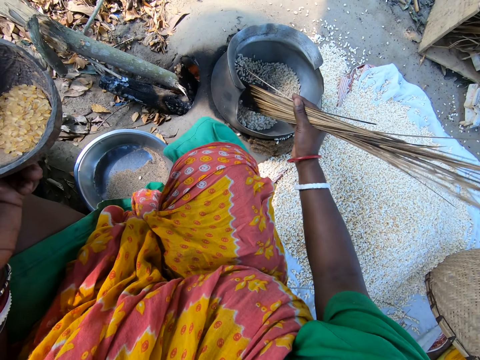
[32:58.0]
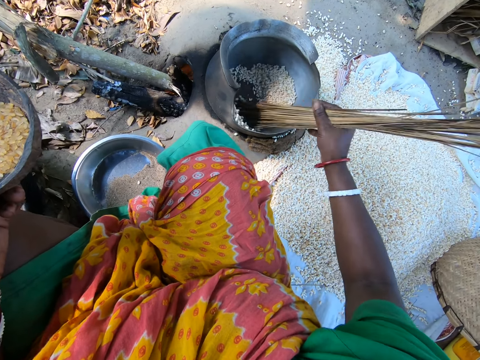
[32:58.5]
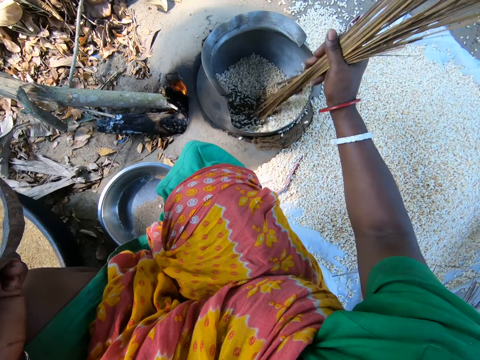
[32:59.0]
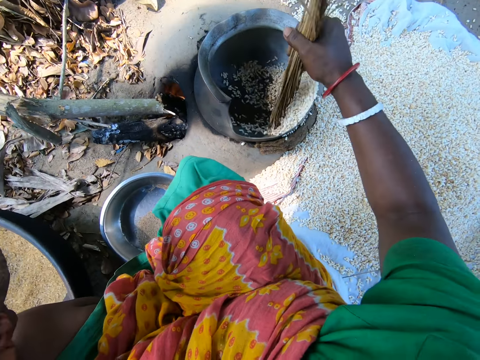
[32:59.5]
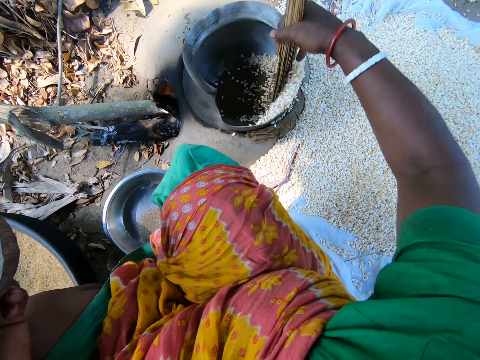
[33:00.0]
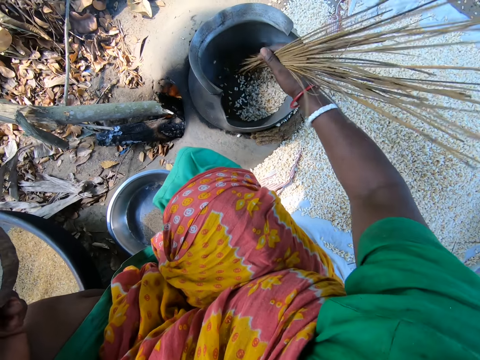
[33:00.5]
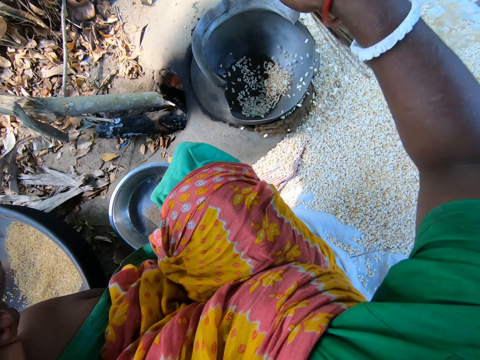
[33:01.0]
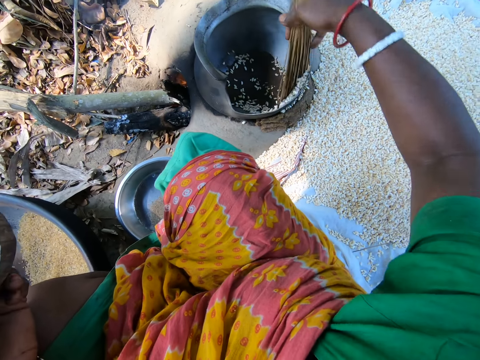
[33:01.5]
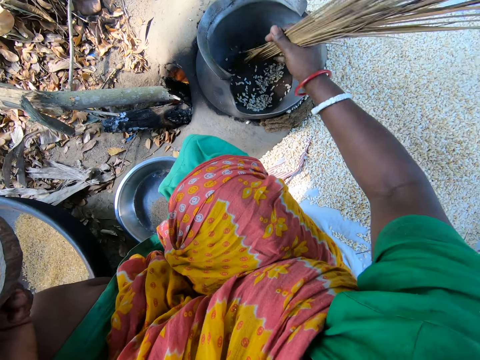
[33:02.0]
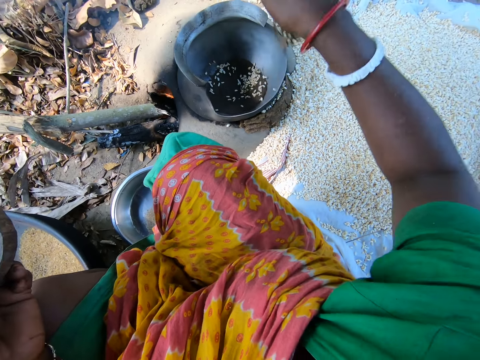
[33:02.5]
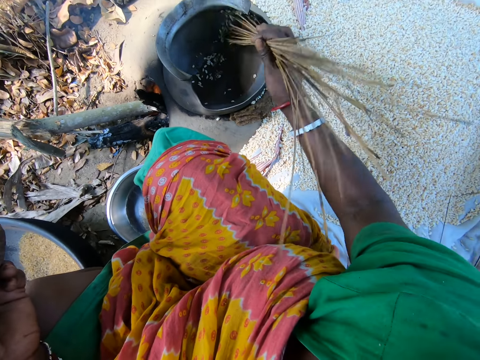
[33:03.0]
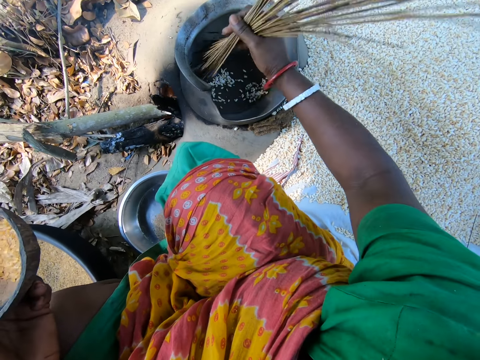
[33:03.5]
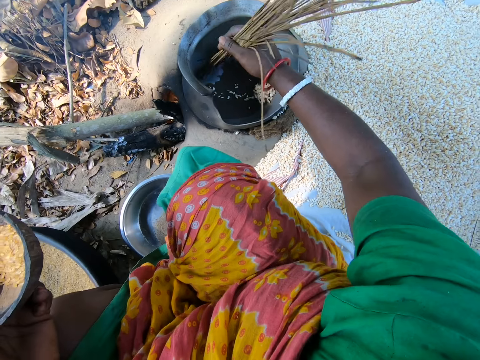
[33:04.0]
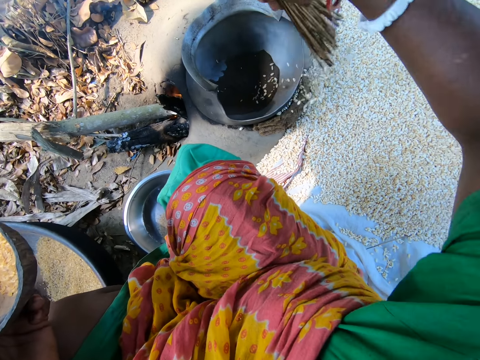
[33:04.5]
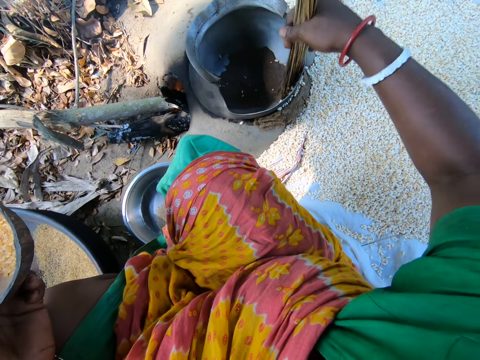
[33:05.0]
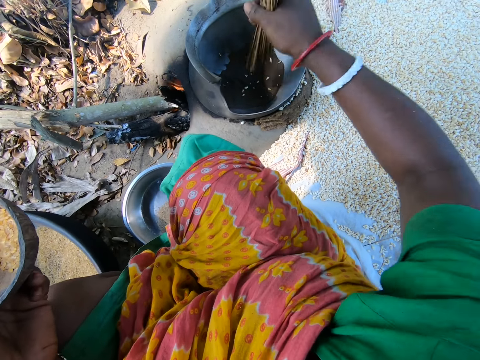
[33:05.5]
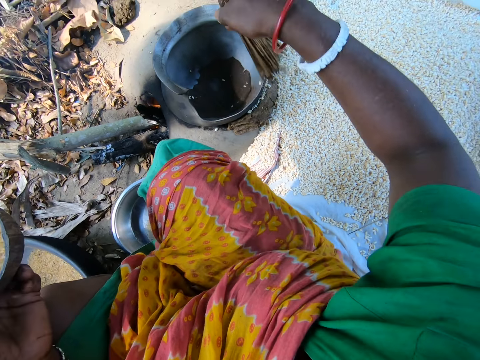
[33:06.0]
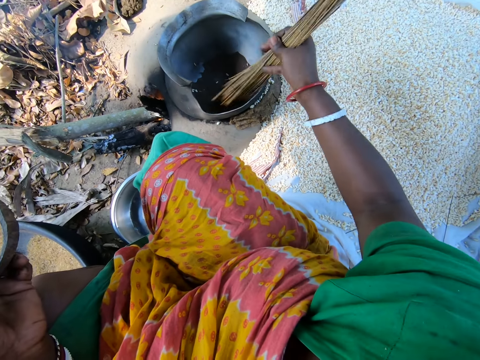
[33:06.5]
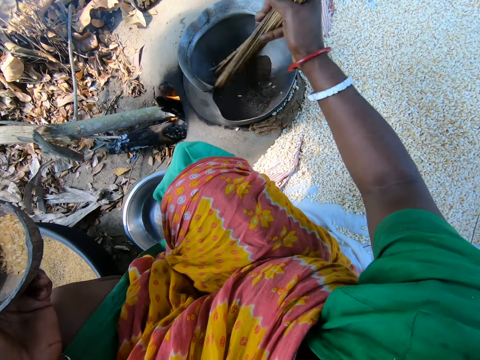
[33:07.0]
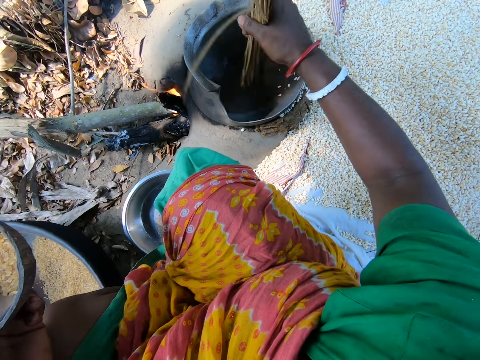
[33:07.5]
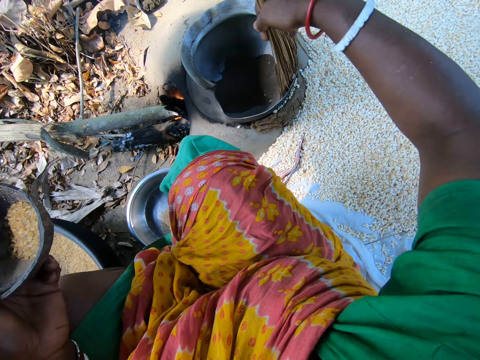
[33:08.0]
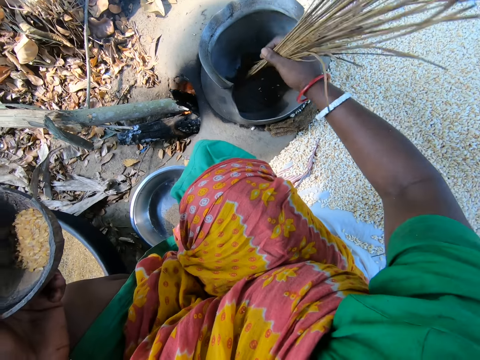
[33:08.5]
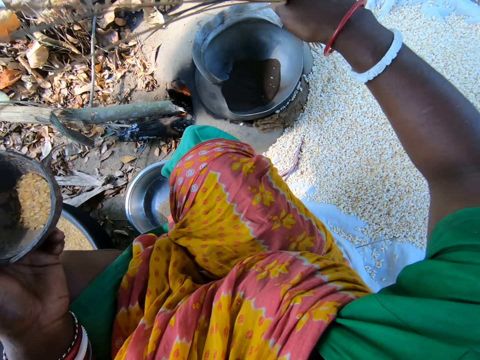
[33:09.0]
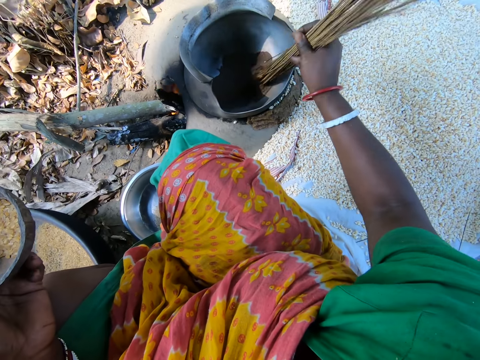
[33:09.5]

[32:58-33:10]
The camera wearer removes quinoa from the pot with a broom stick.

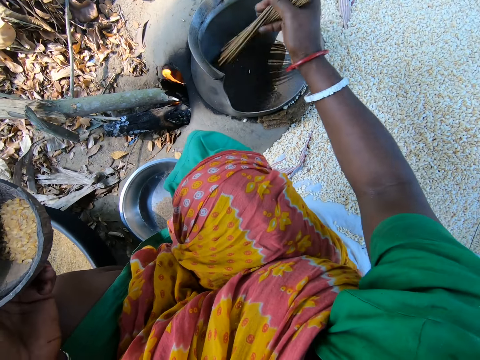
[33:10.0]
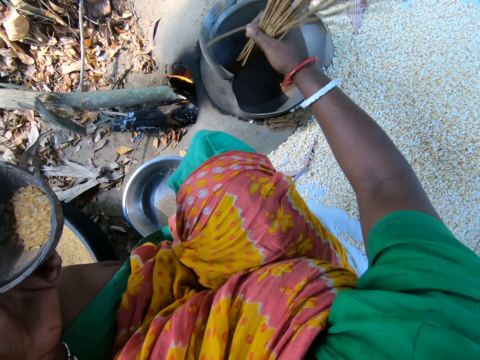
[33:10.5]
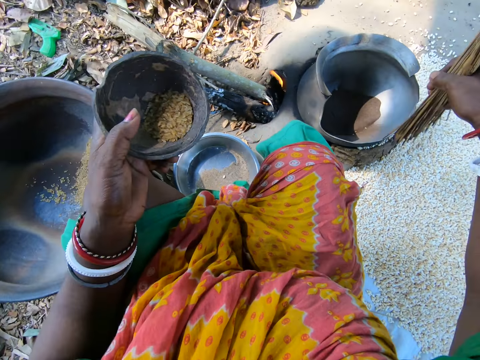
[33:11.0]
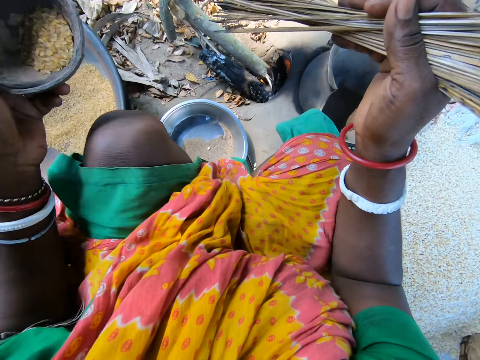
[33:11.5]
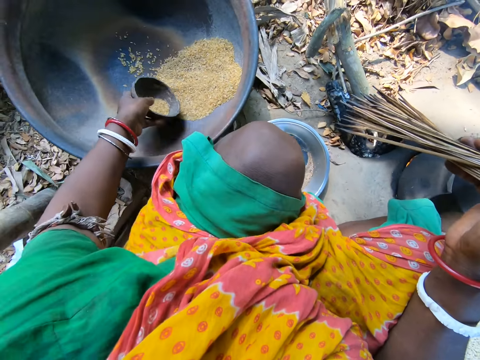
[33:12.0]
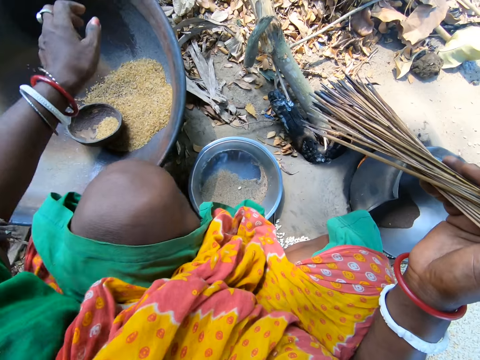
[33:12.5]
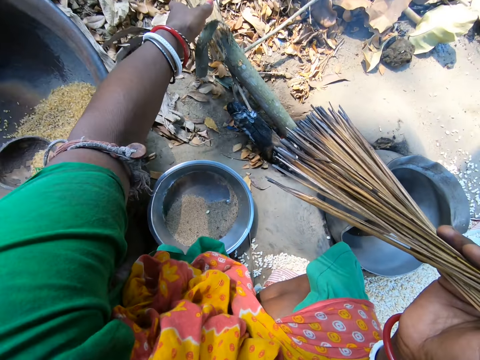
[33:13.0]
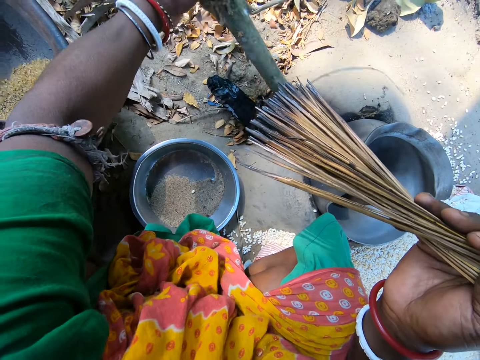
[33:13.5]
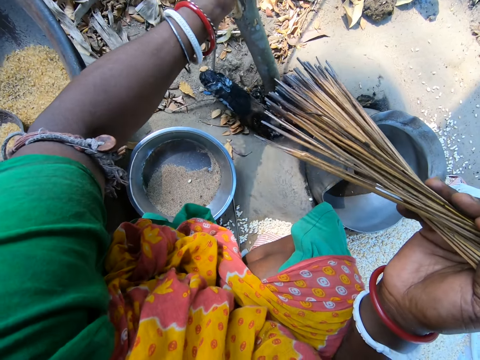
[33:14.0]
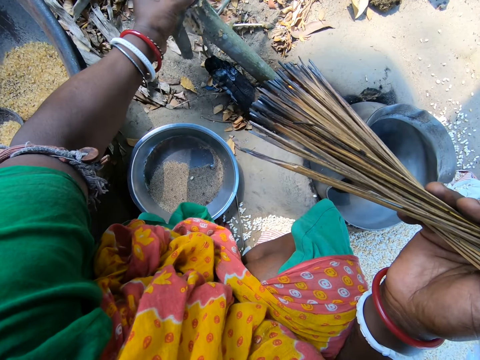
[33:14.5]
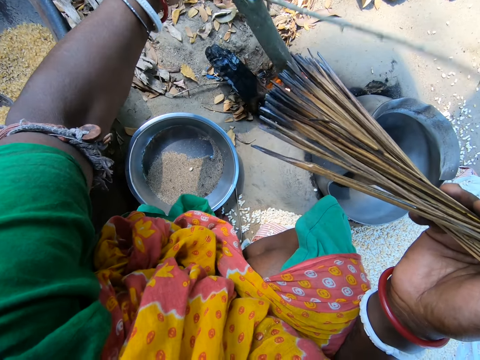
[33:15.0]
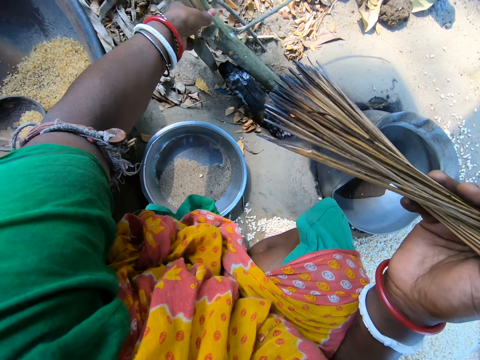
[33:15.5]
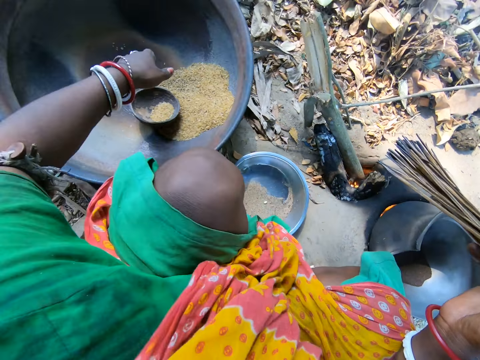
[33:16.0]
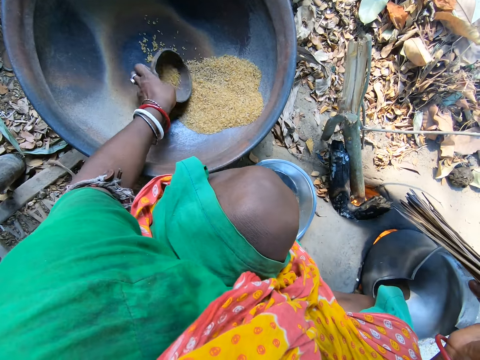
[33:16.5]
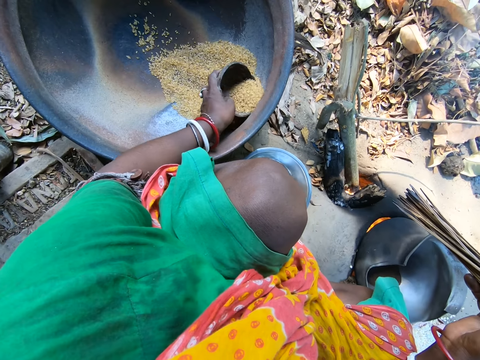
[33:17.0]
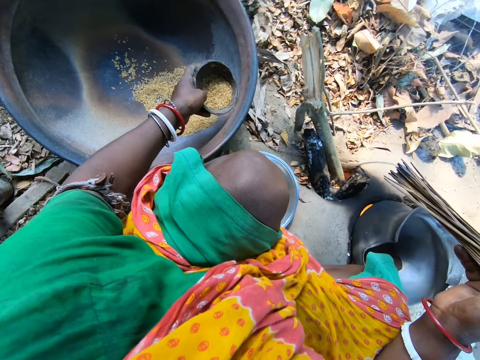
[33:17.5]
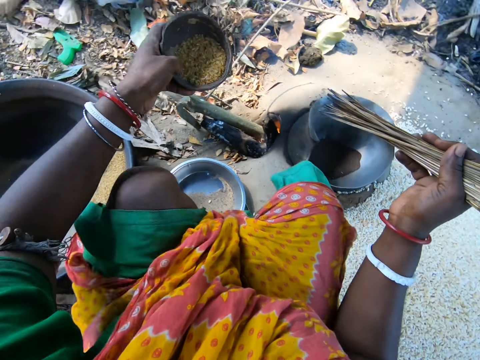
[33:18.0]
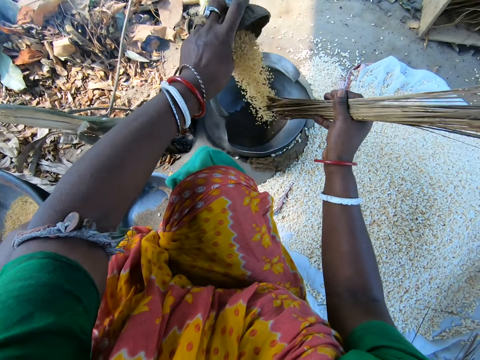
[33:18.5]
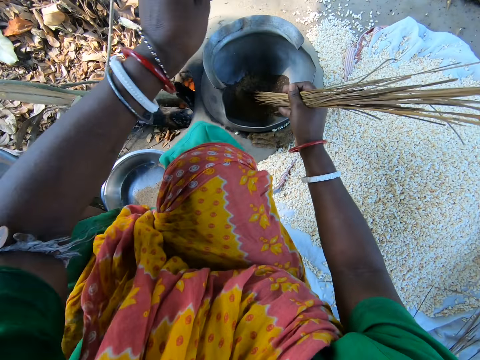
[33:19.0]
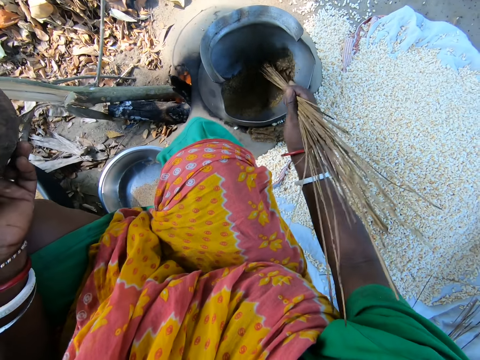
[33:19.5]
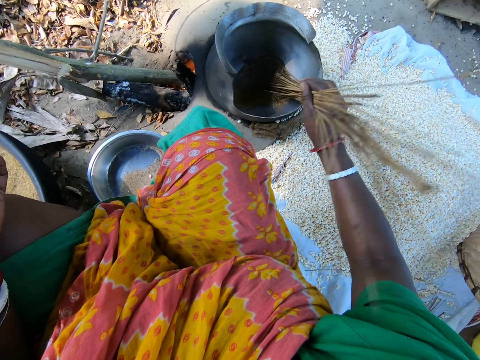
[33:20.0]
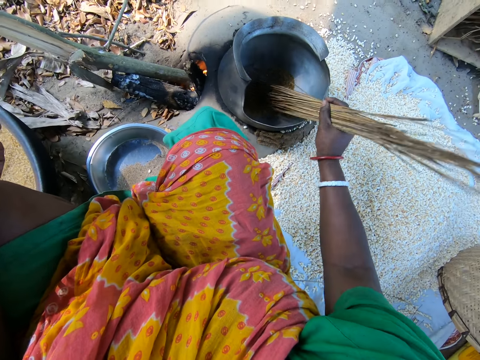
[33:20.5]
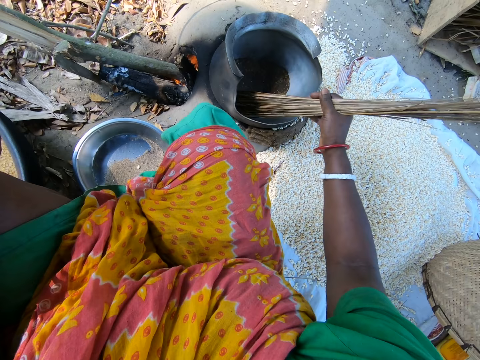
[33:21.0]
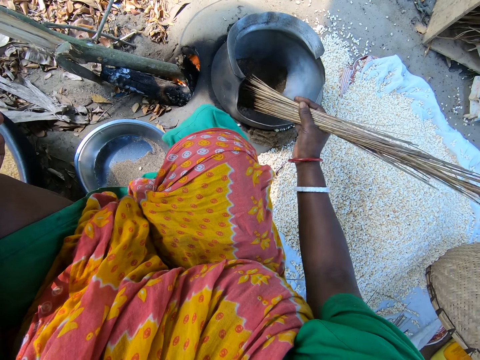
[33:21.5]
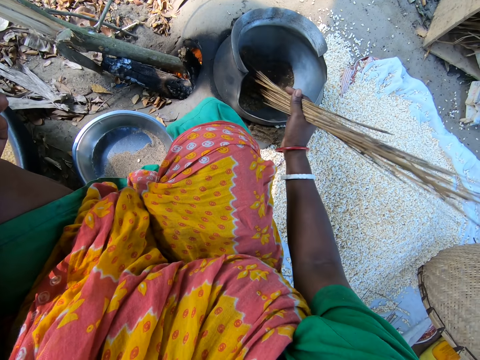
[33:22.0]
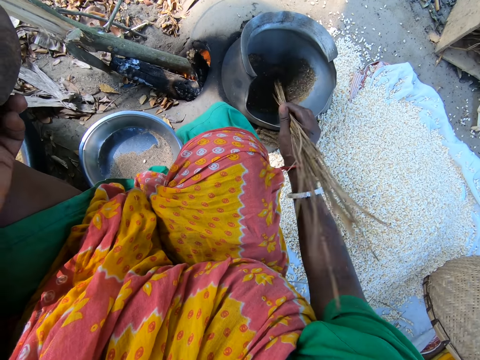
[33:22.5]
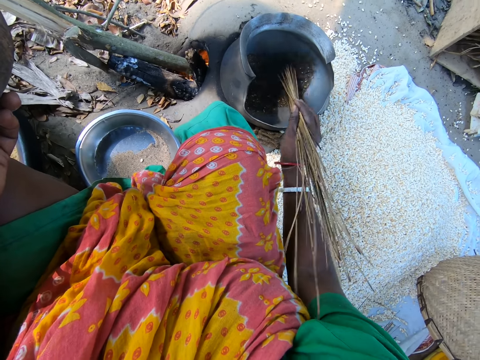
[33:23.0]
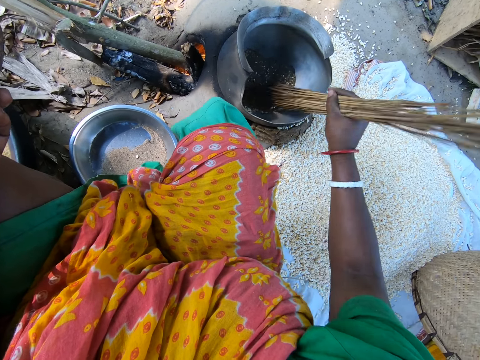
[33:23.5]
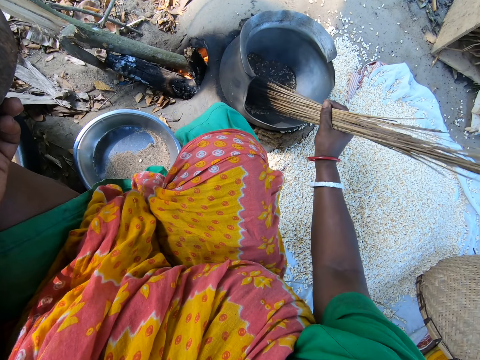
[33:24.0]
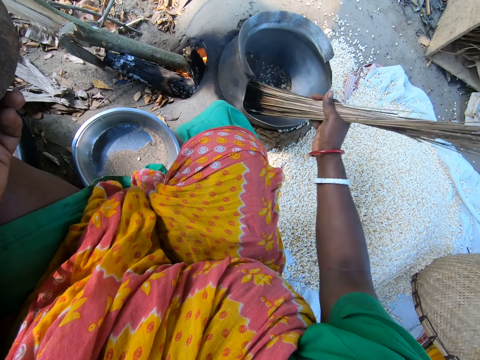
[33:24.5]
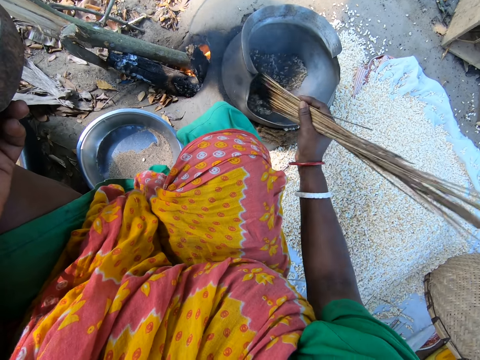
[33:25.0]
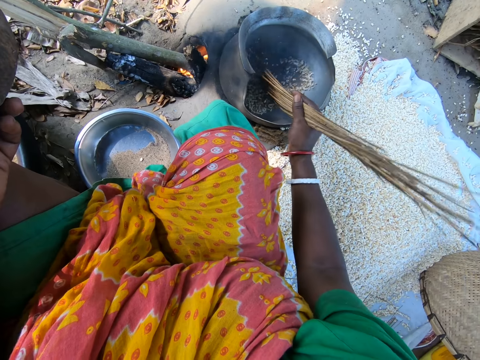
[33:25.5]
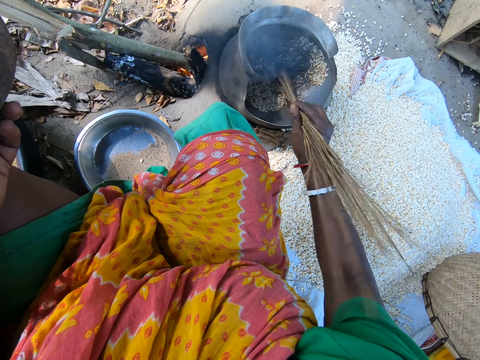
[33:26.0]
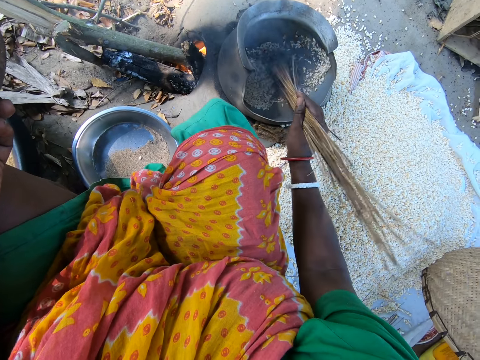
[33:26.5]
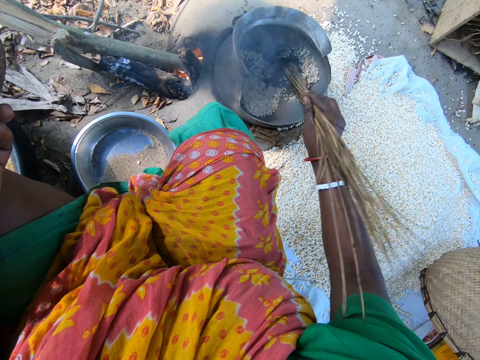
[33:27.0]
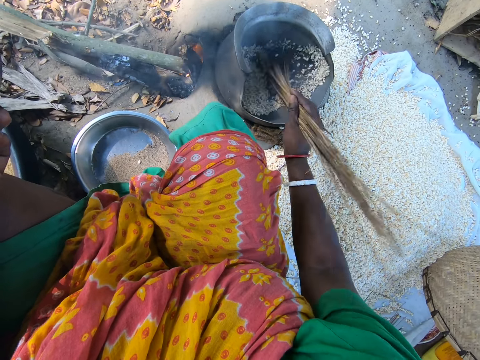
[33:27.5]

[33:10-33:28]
The camera wearer places the bowl in the basin. They adjust the firewood. They put wood in the fire. They pick the bowl. They fetch quinoa from the basin with the bowl. They put the quinoa in the cooking pot. They stir the quinoa in the pot with a broom stick.
